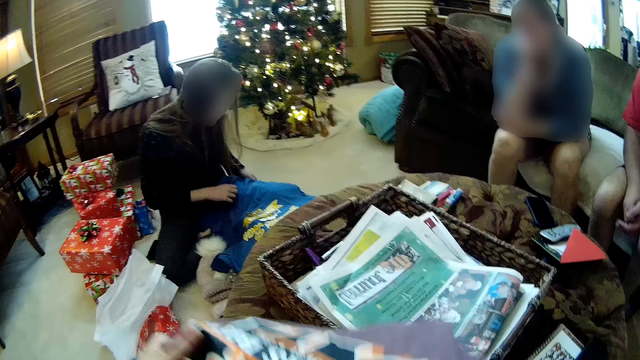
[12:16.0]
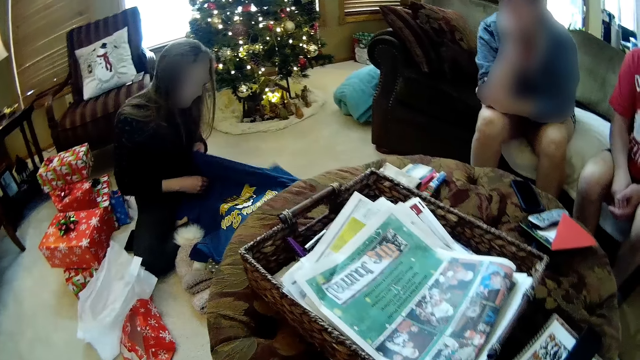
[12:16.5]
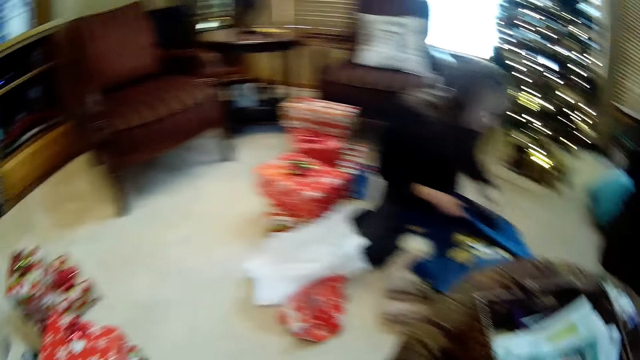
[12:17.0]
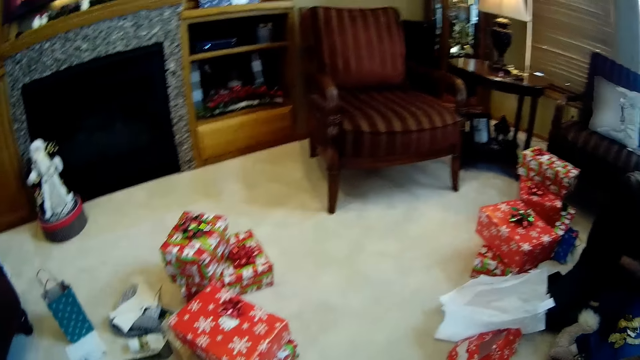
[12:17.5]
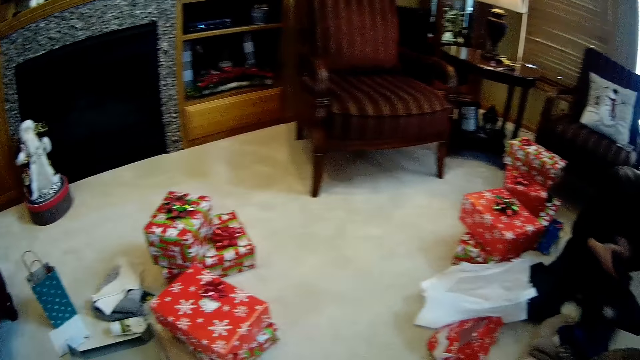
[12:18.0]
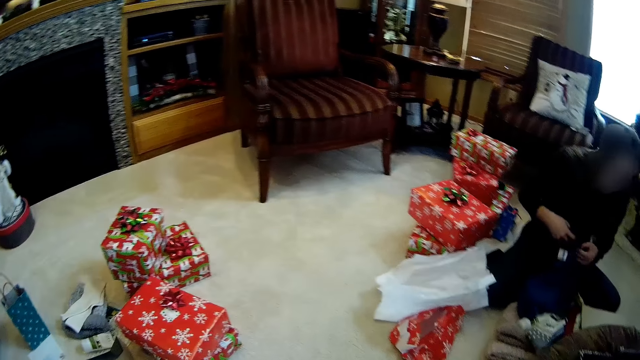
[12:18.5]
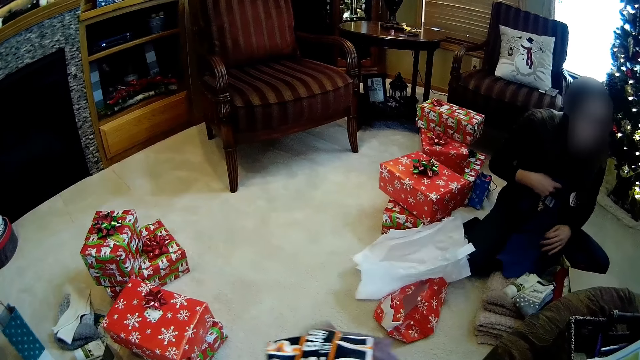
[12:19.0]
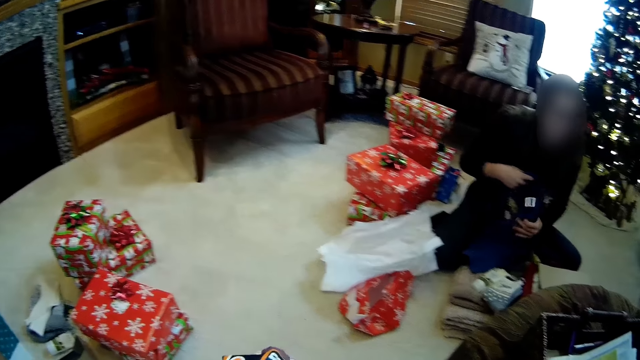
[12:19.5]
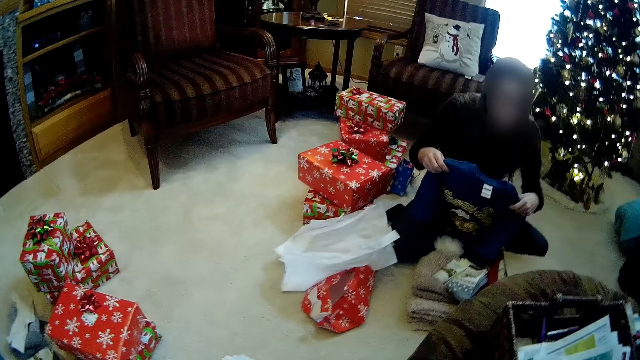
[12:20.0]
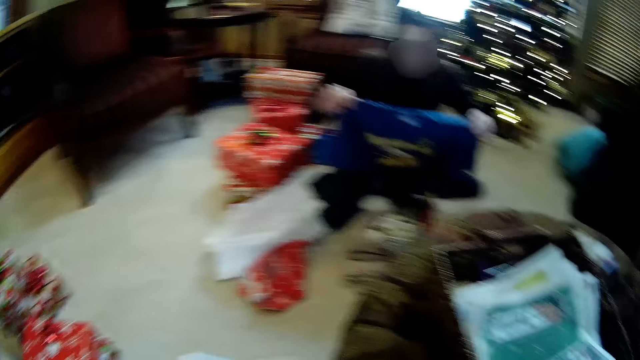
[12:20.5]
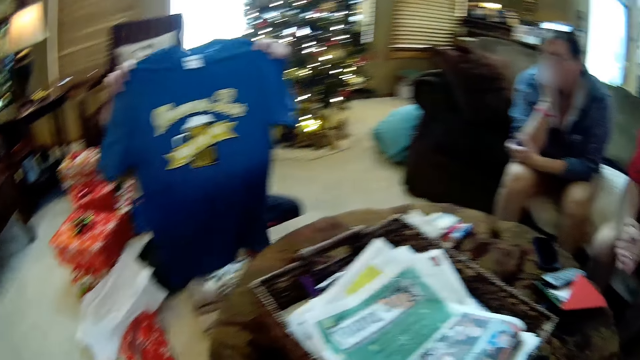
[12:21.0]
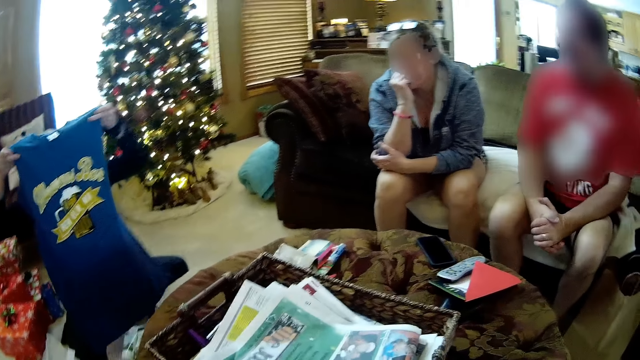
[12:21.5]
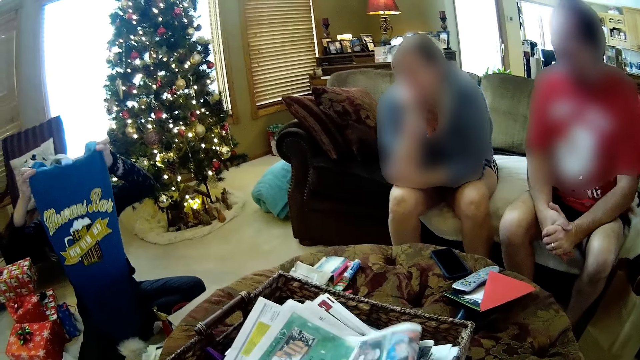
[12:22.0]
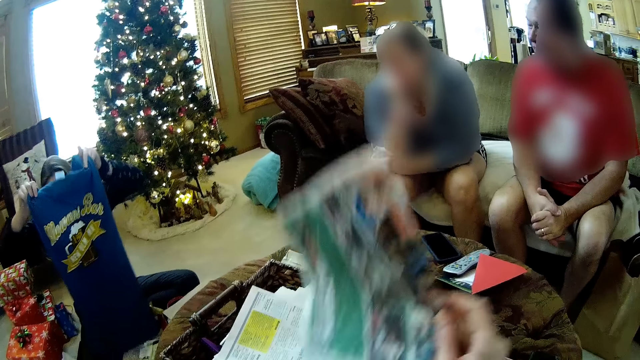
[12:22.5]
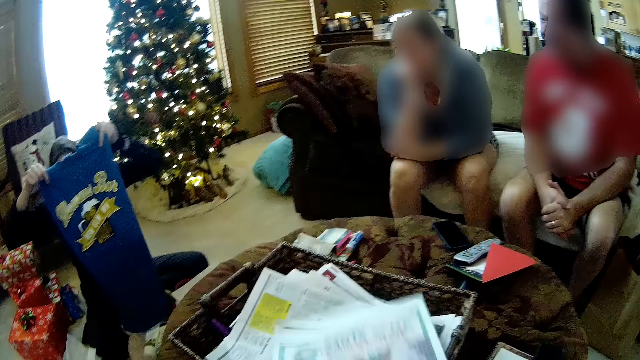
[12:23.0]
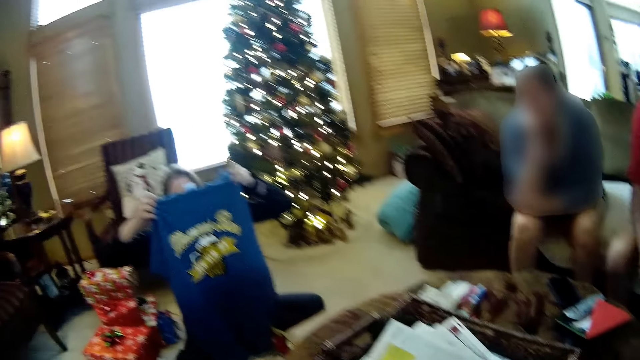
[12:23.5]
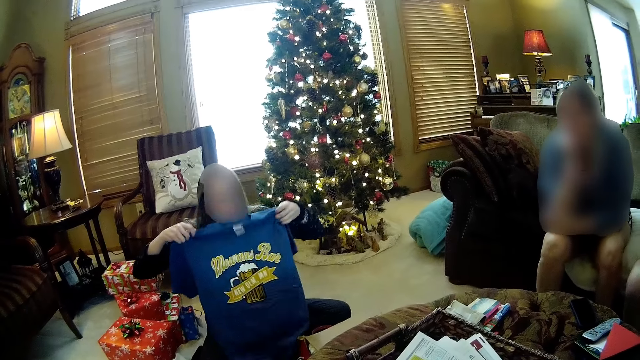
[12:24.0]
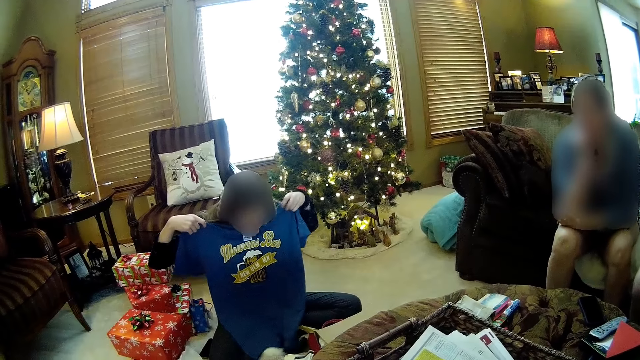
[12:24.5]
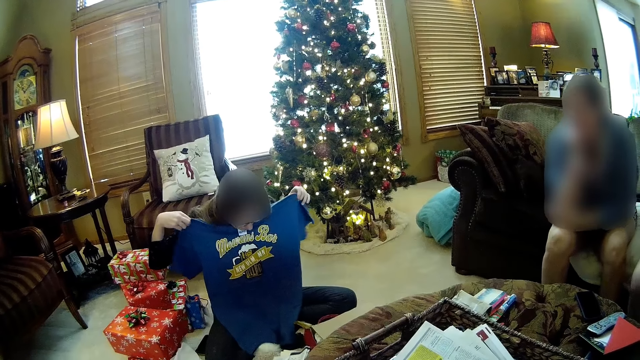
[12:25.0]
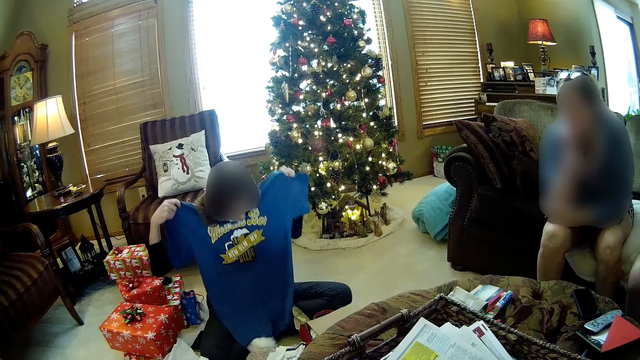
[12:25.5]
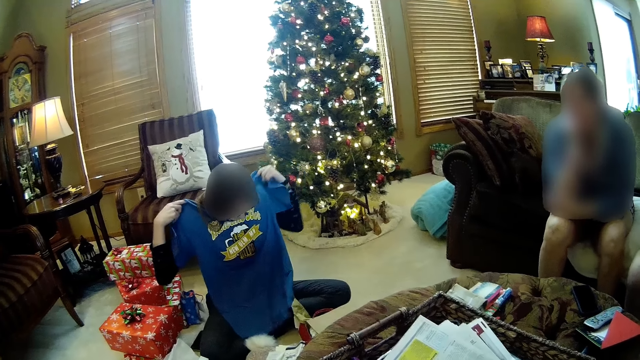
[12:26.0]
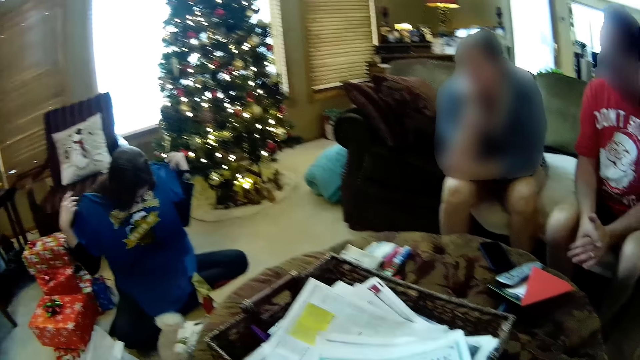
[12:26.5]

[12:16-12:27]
The woman picks the cloth from her thigh with her hands. The camera wearer looks around. The woman lifts up a t-shirt. The camera wearer puts a newspaper. The woman places the cloth on her body with her hands.

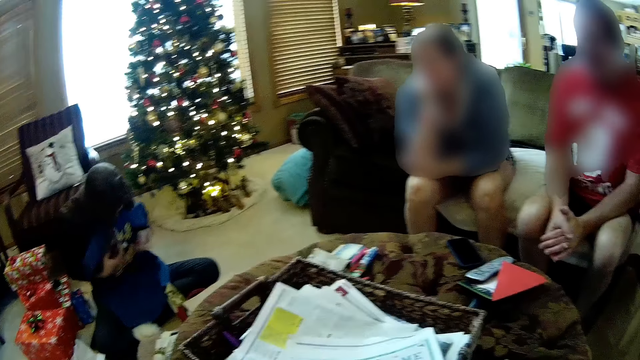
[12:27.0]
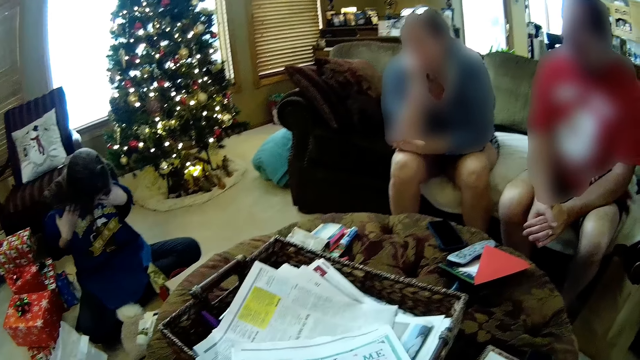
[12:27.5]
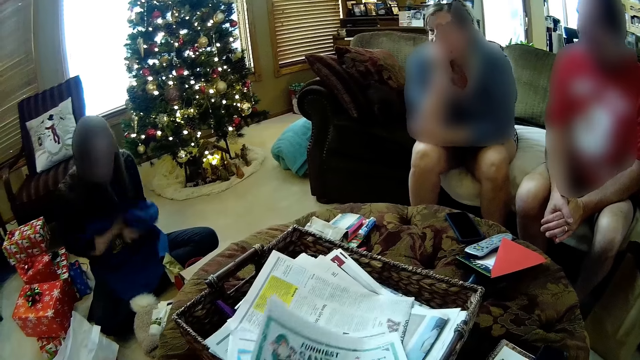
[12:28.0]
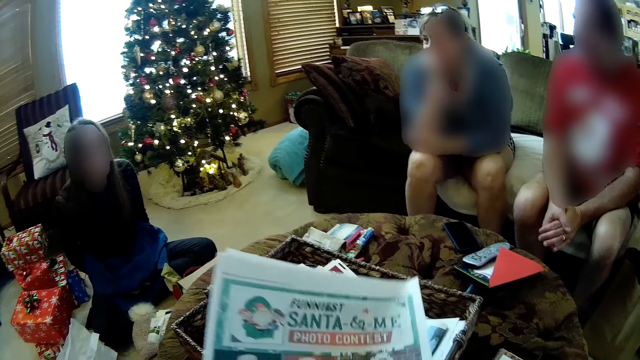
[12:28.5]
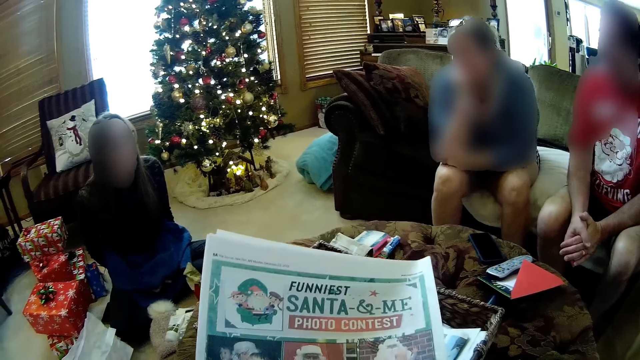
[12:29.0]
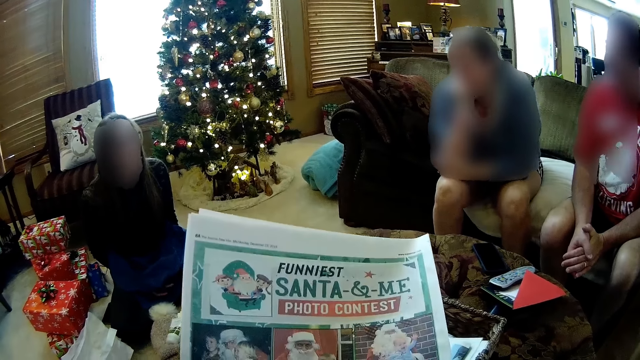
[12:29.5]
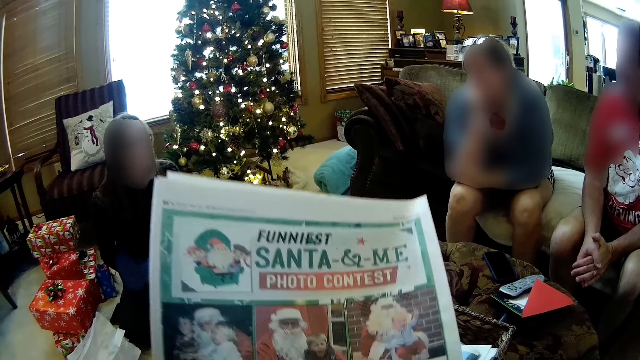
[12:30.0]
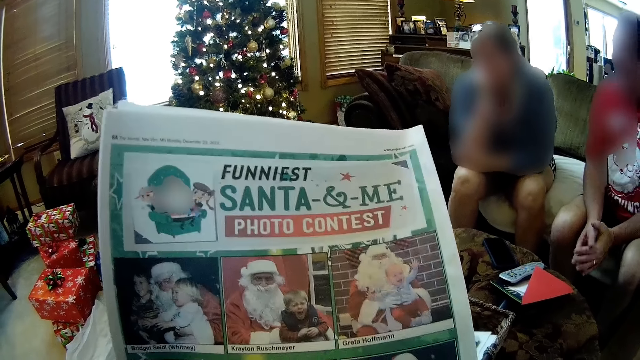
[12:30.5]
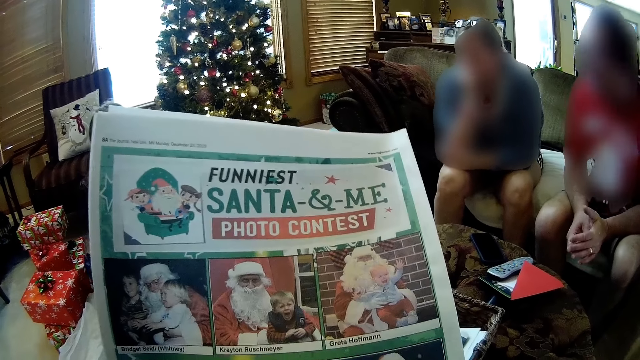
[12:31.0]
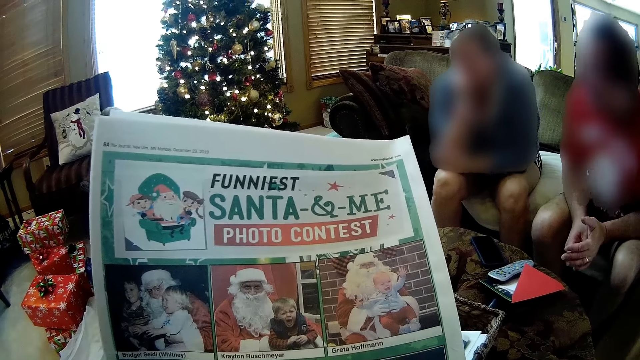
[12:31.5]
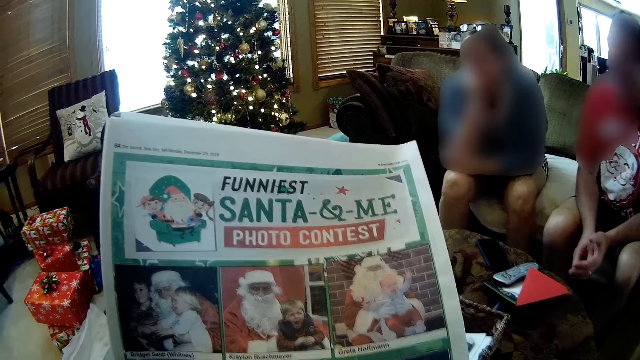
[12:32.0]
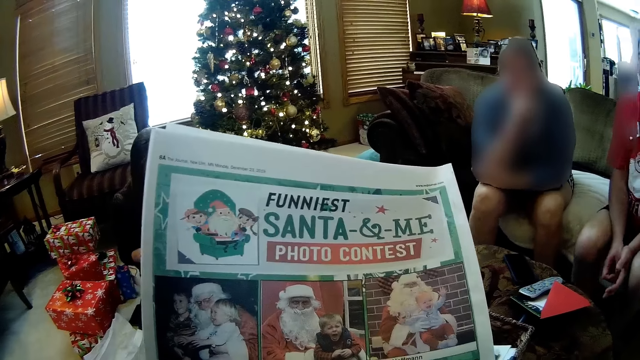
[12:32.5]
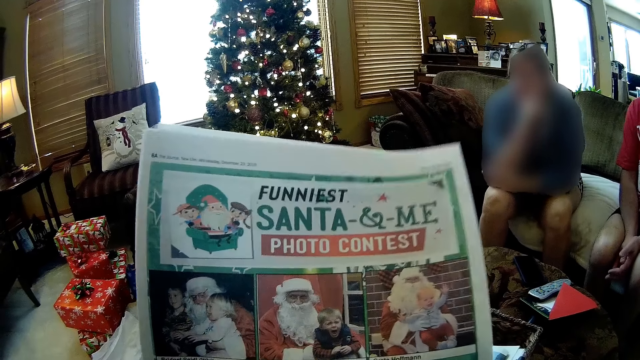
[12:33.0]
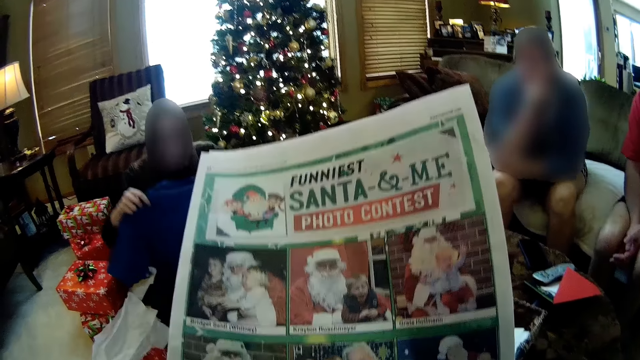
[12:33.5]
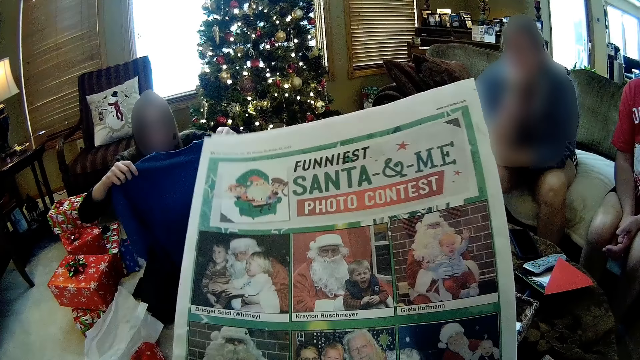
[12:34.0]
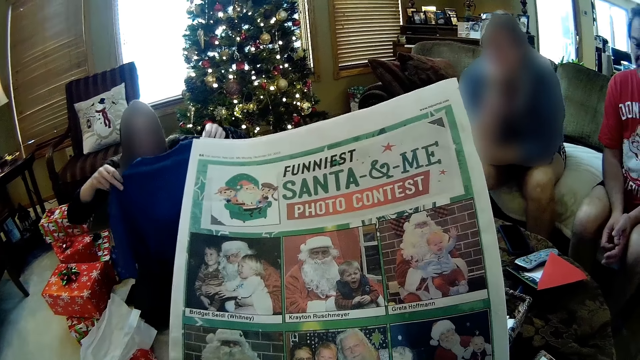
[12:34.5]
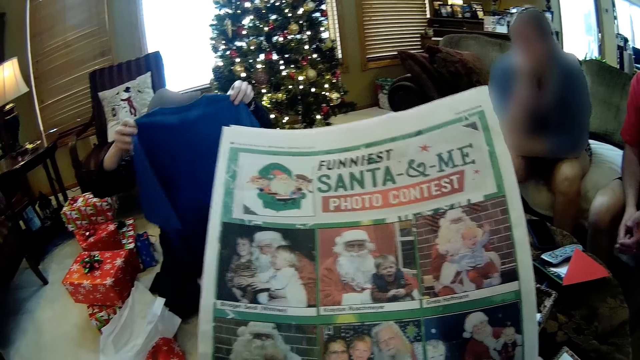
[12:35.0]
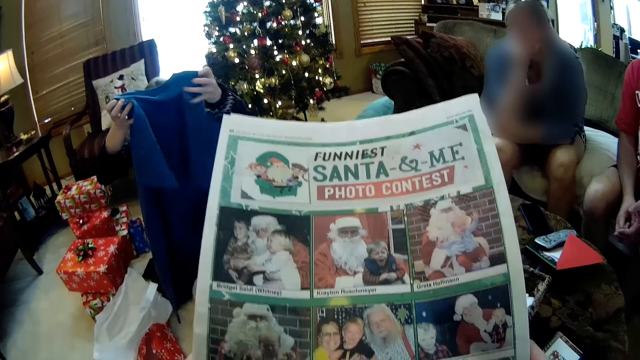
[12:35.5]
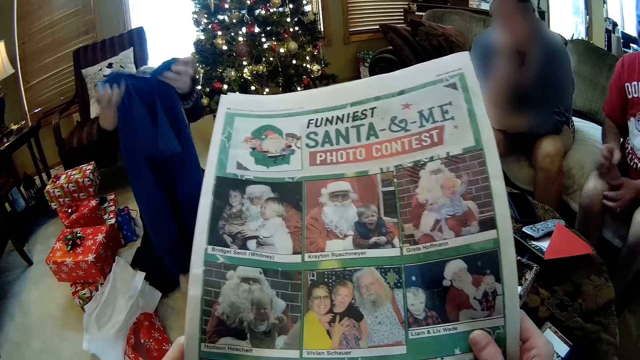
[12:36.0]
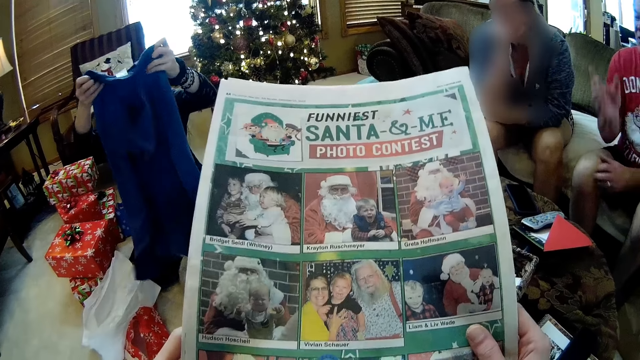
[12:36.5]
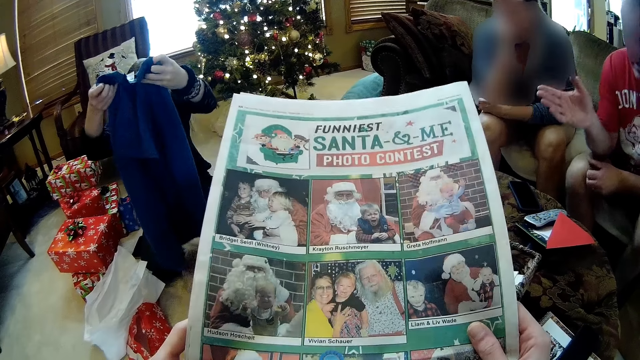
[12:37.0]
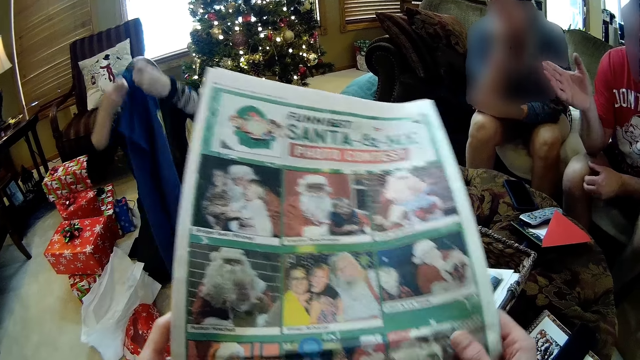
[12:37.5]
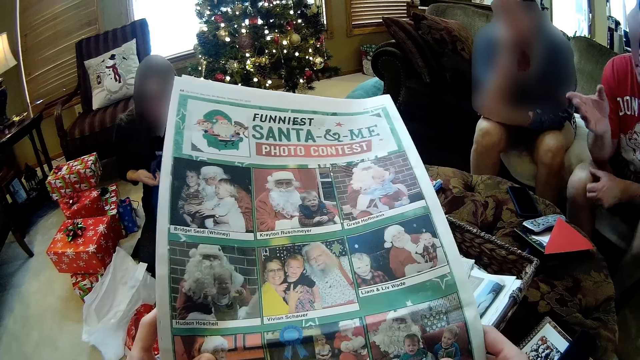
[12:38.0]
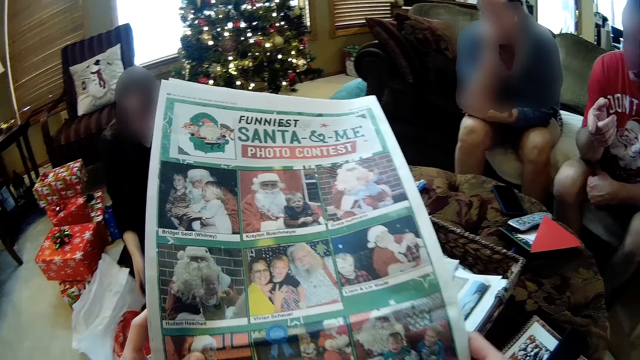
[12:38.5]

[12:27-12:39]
The camera wearer picks a newspaper from the table with her hands. She reads the newspaper. A woman folds the cloth with her hands.
